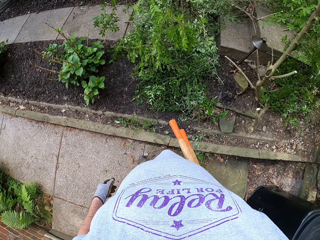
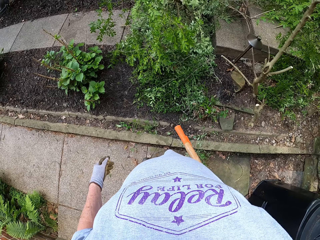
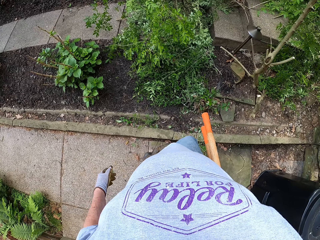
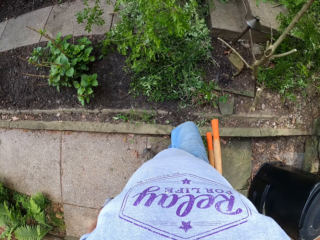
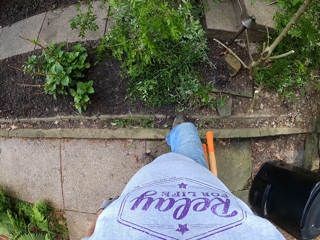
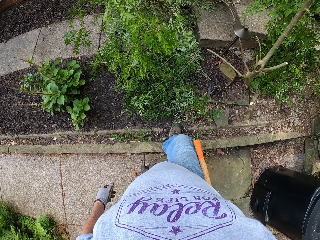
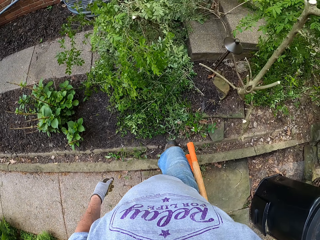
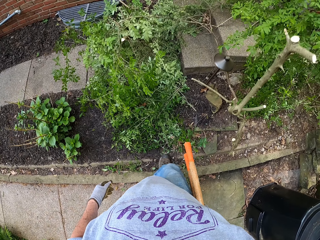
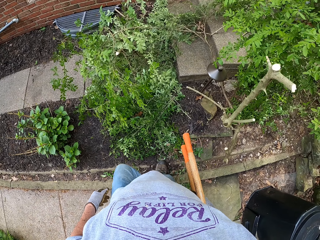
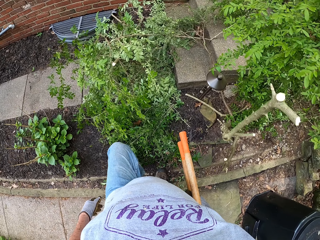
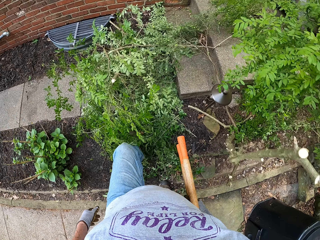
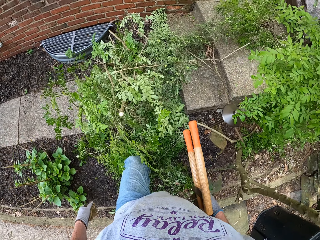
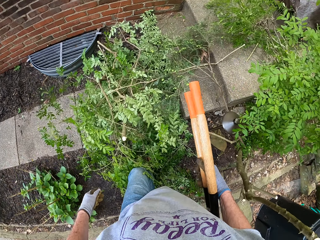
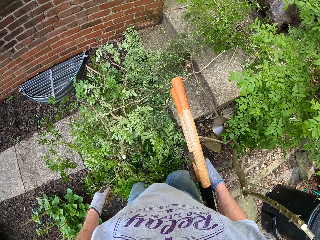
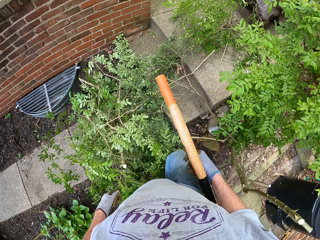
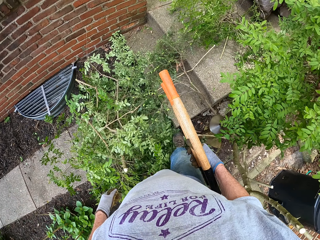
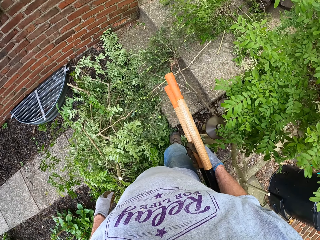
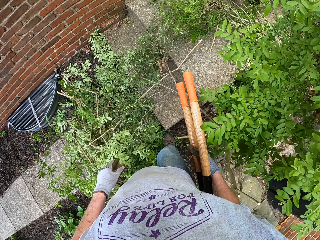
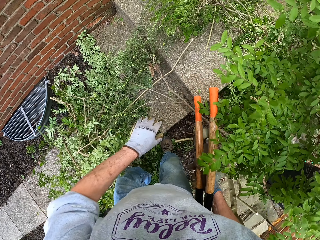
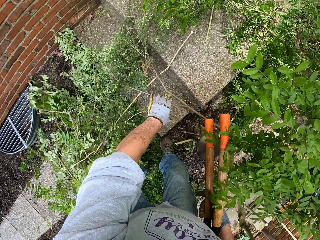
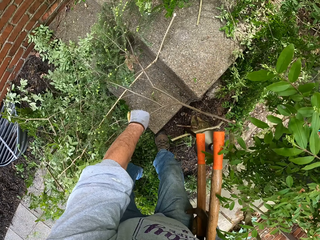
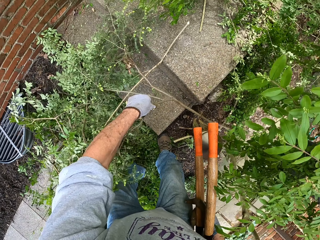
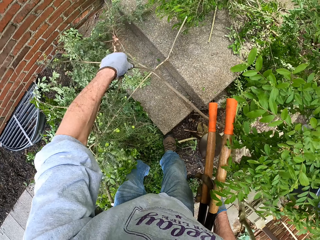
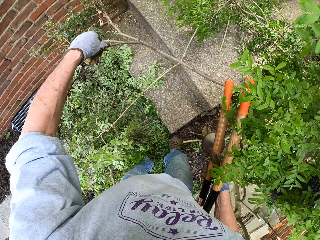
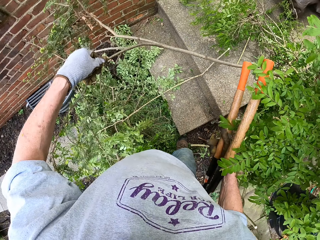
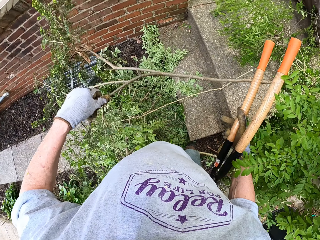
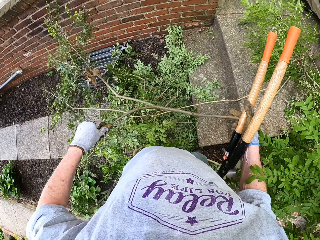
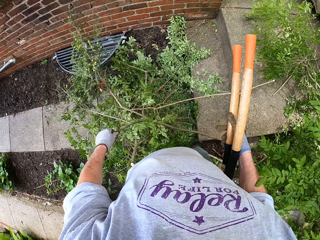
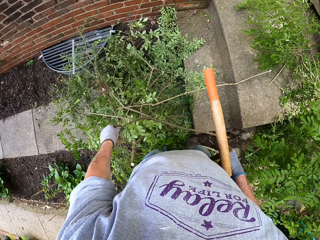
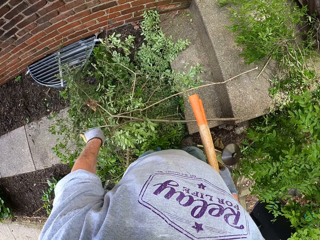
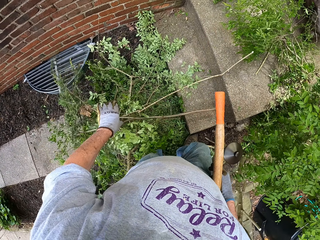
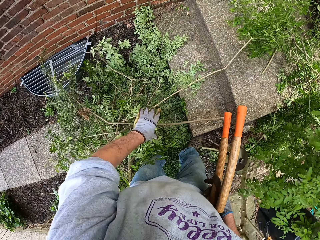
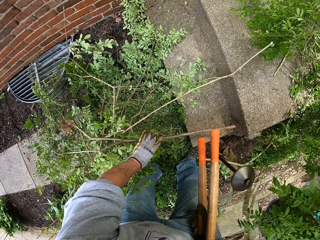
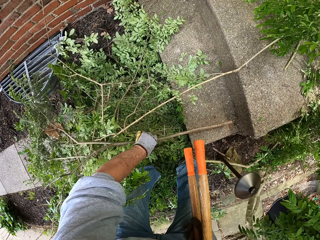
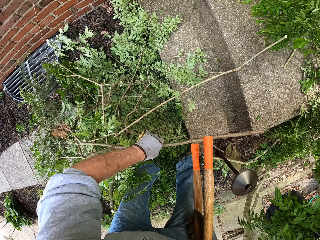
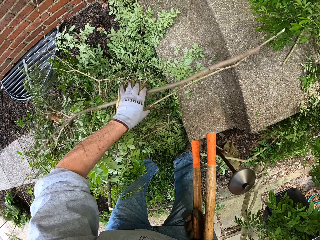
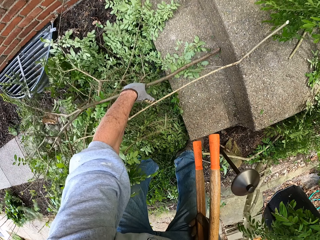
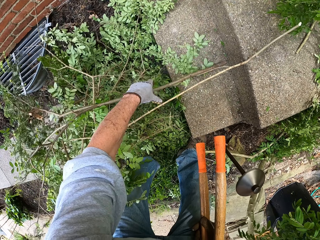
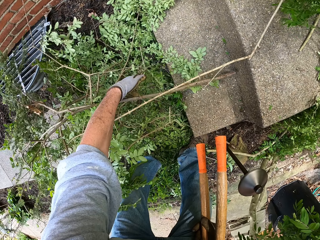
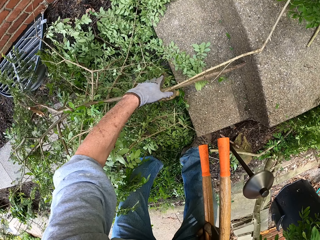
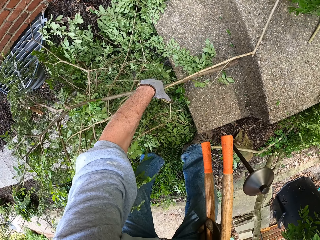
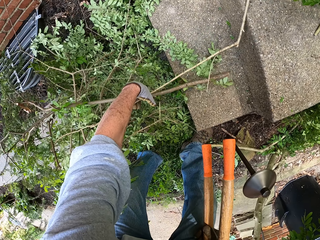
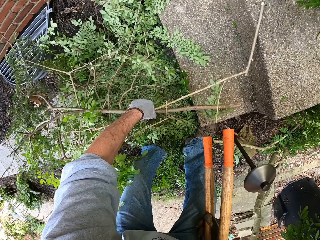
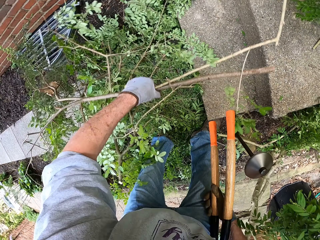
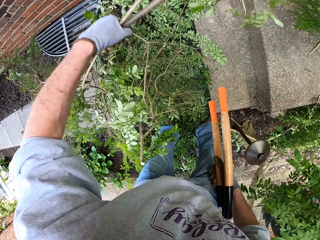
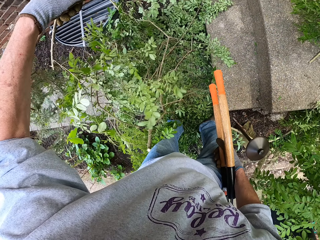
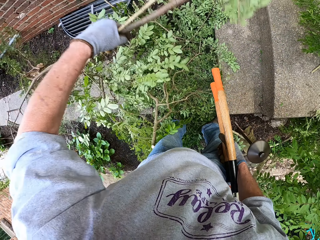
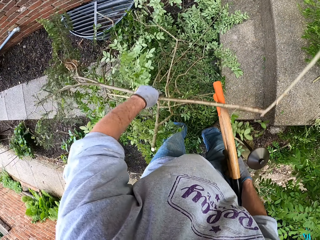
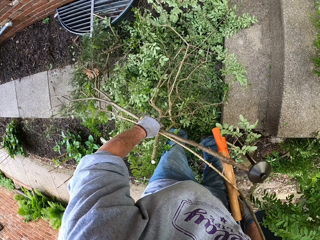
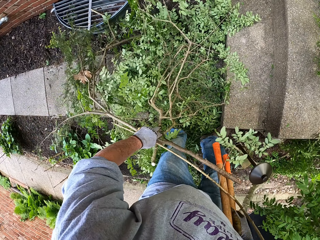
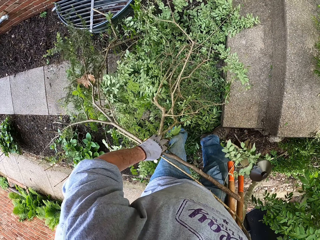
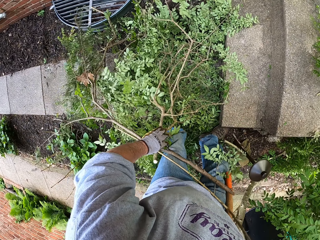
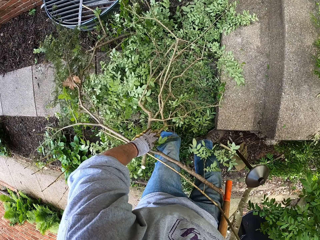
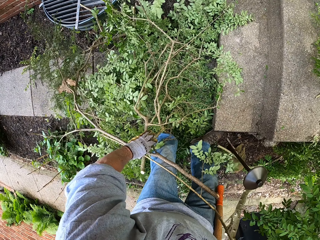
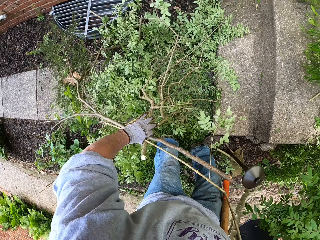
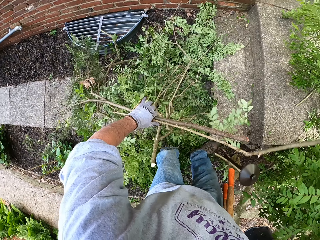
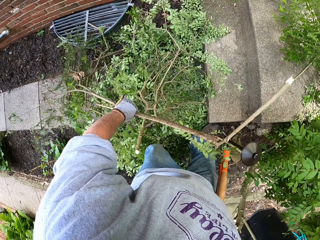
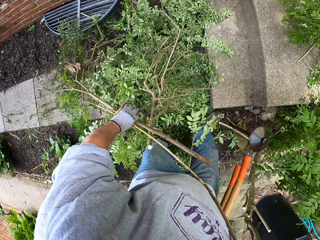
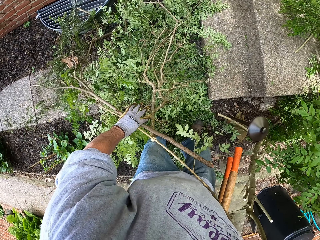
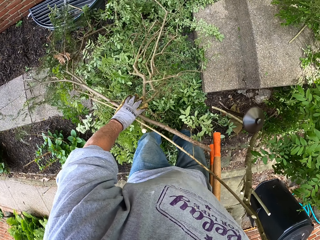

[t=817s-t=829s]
The camera wearer walks towards a branch in front of him. He picks up a branch from the ground with his left hand. He drops the branch on the ground. He picks up the branches on the ground with his left hand.

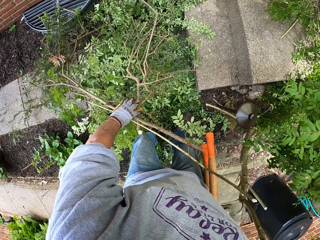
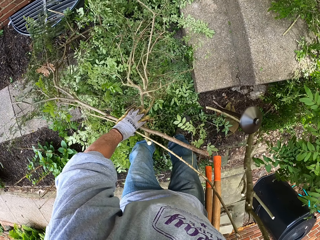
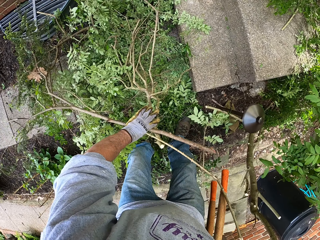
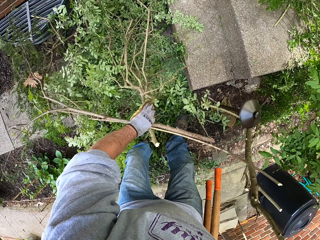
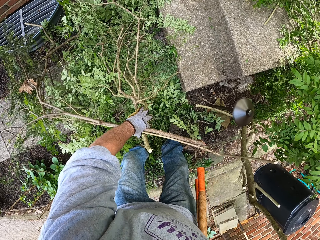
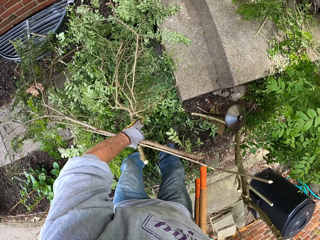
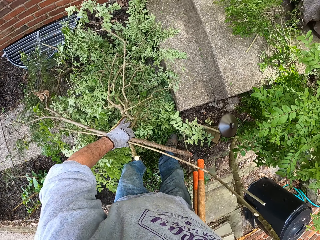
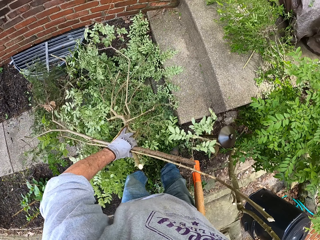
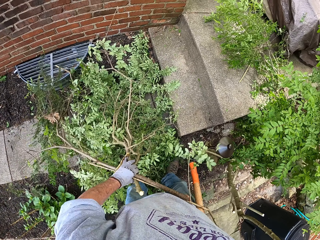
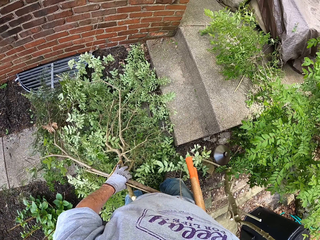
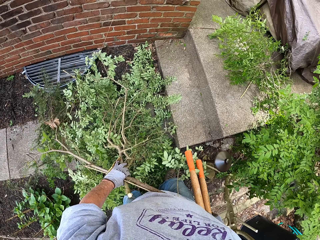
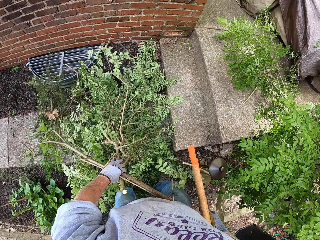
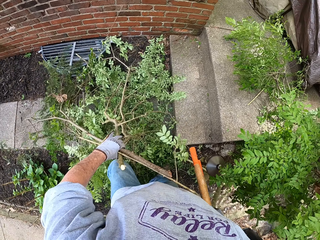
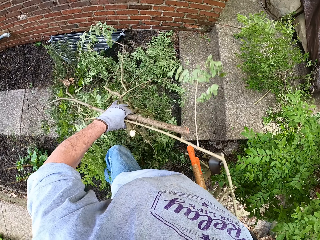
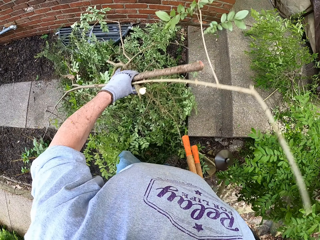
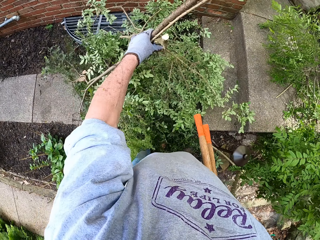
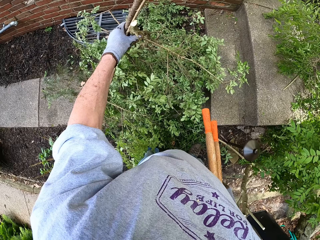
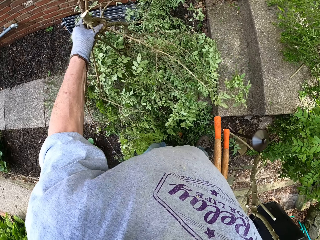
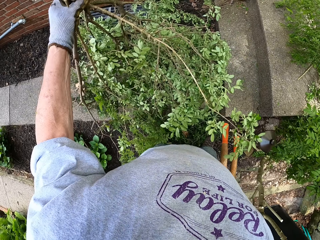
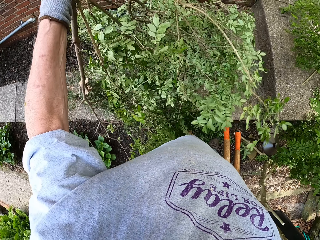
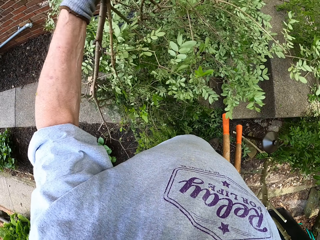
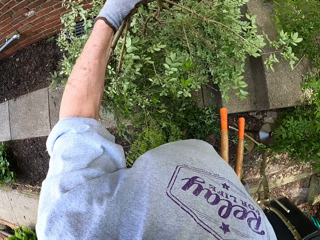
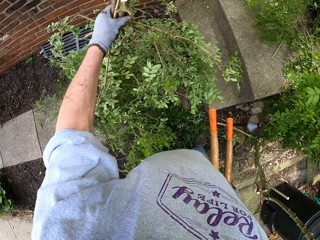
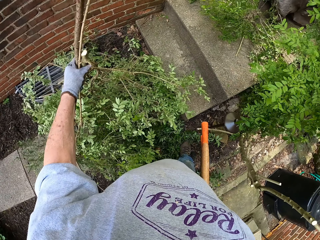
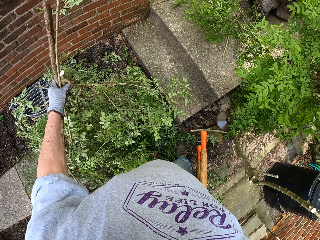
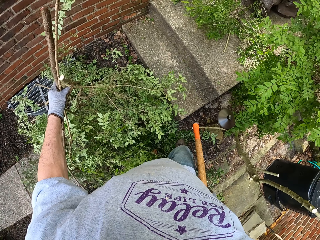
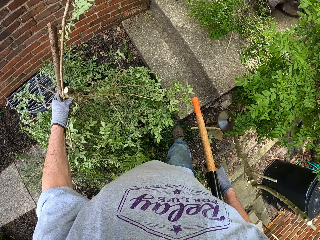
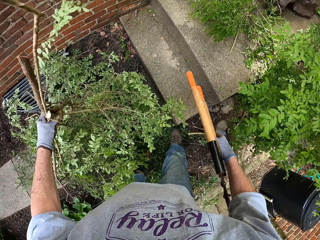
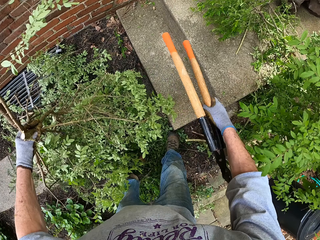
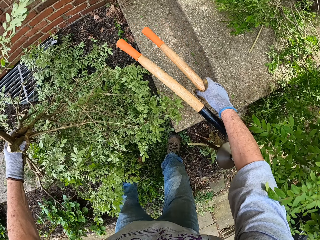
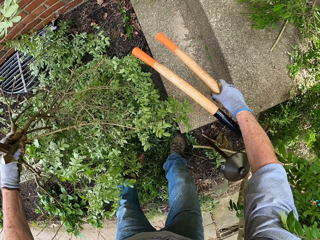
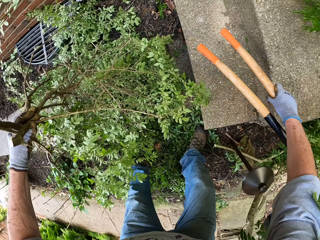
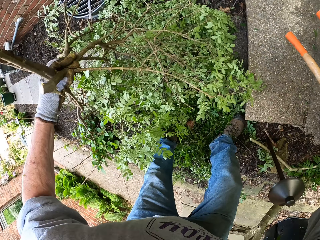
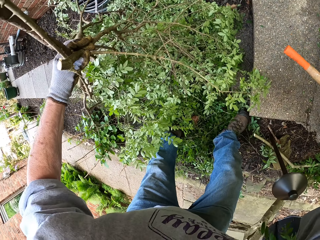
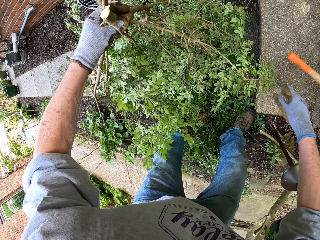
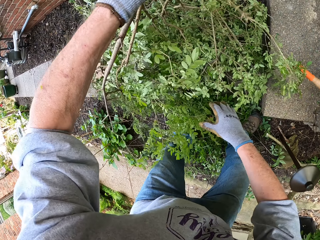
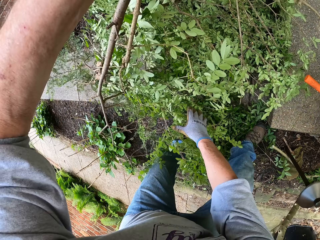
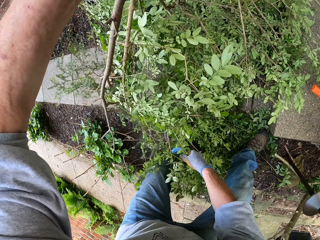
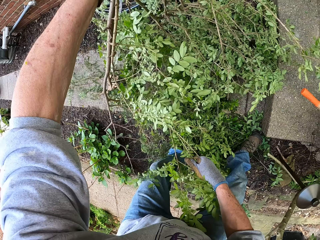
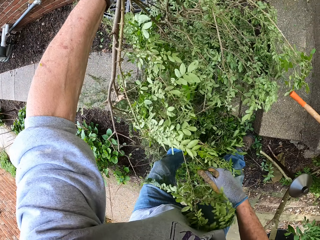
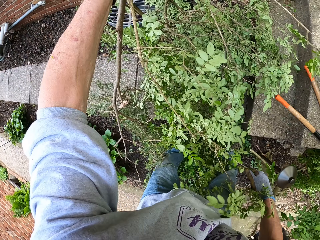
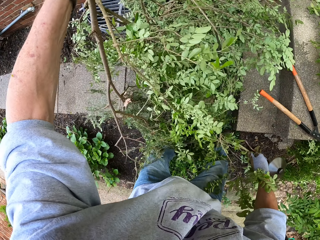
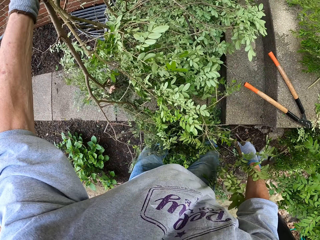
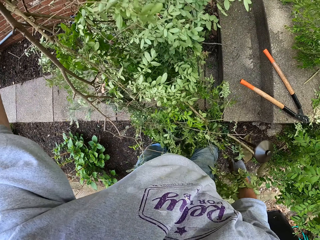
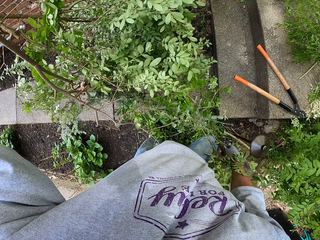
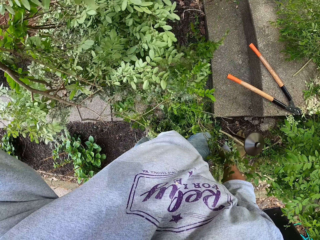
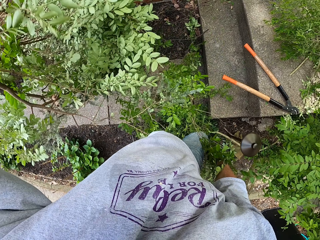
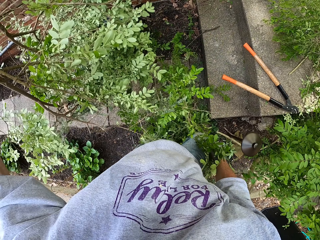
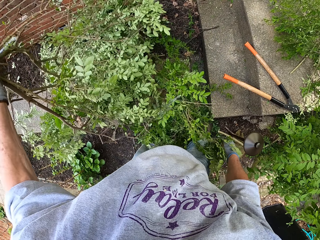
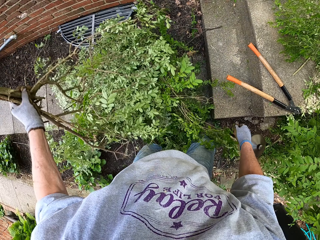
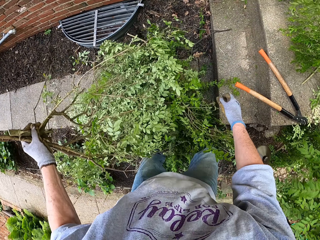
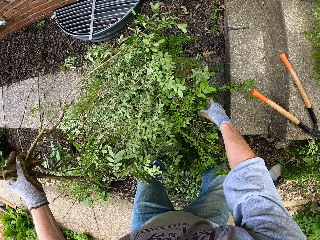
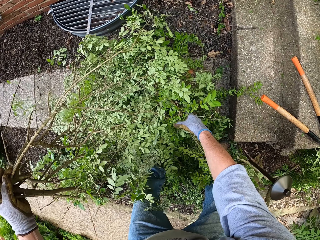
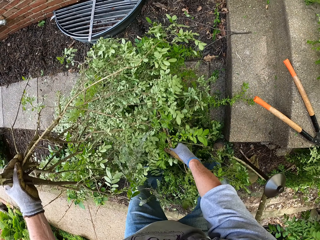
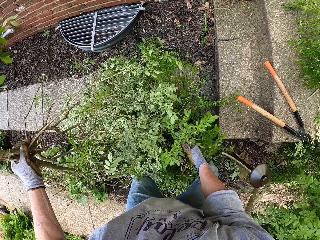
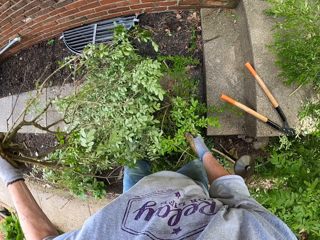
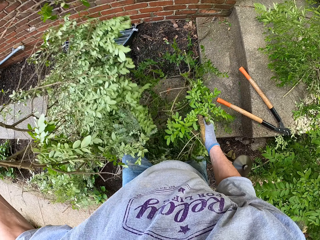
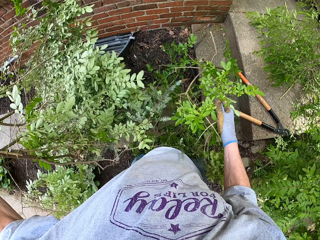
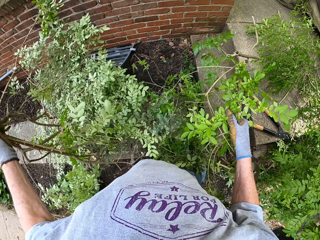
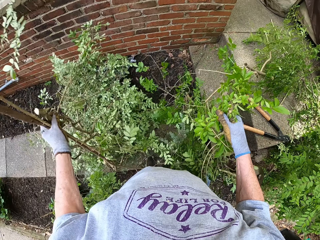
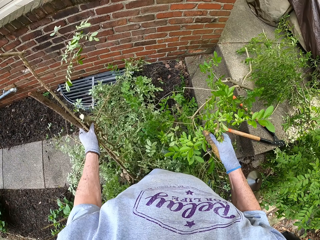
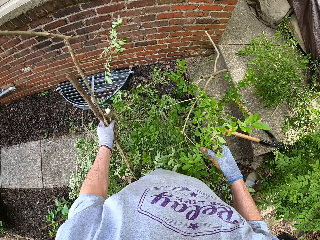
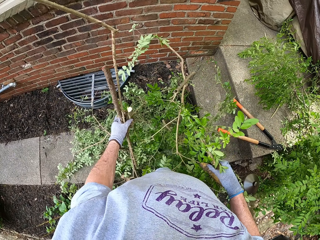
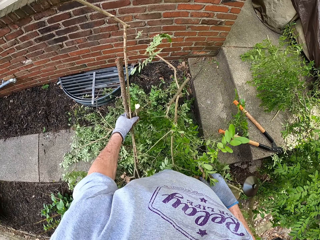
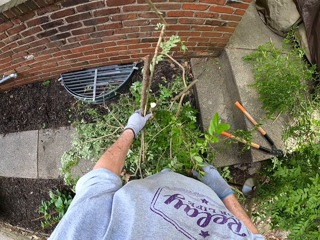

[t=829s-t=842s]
The camera wearer picks up the branches. They drop the garden shears on the stairs. They arrange the flower branches.
